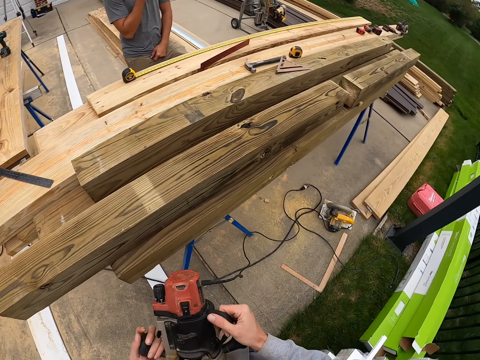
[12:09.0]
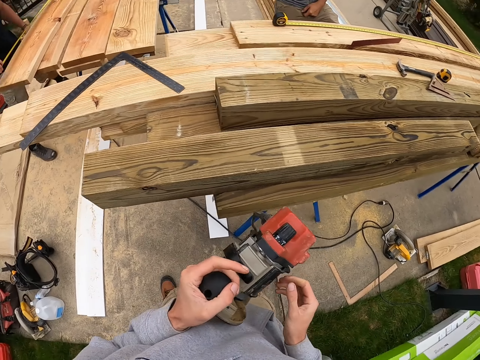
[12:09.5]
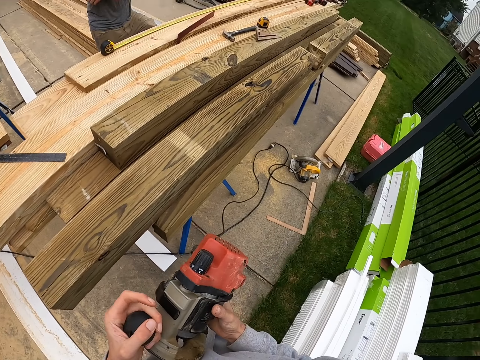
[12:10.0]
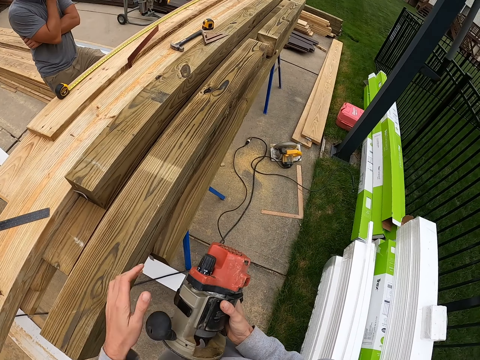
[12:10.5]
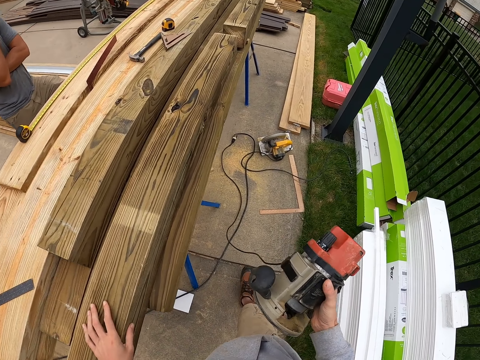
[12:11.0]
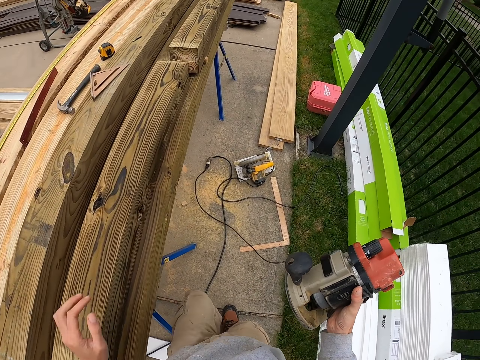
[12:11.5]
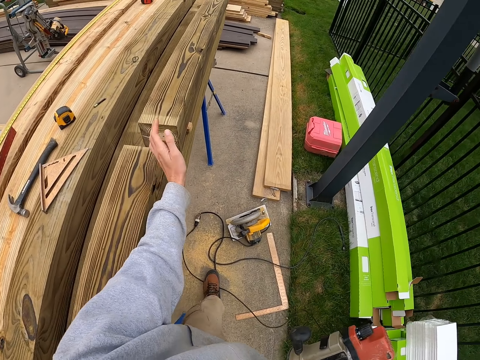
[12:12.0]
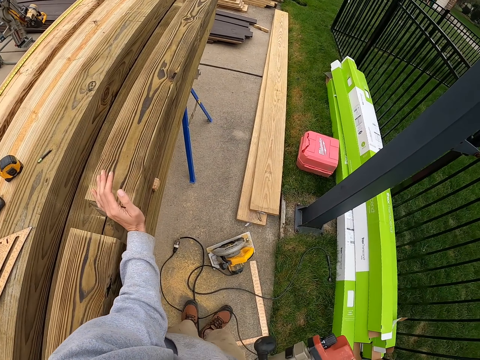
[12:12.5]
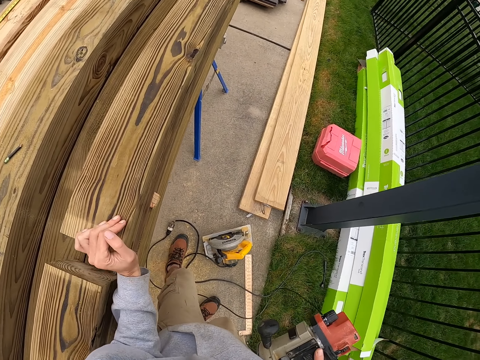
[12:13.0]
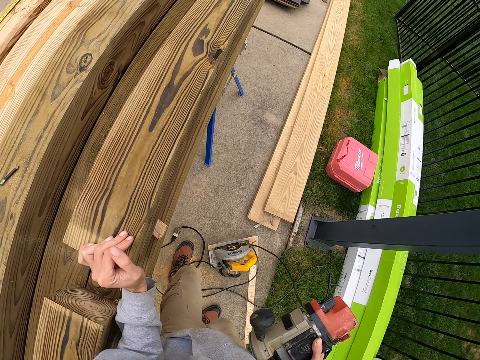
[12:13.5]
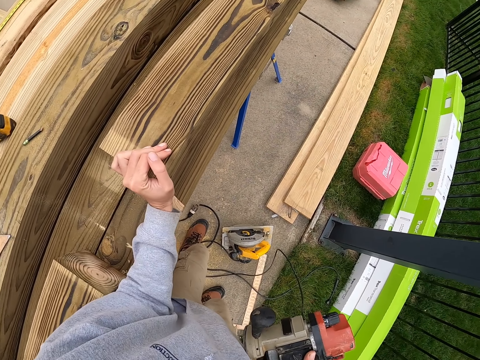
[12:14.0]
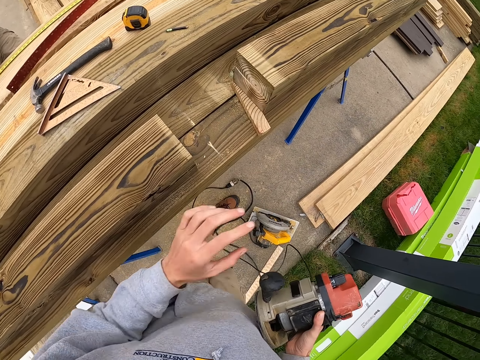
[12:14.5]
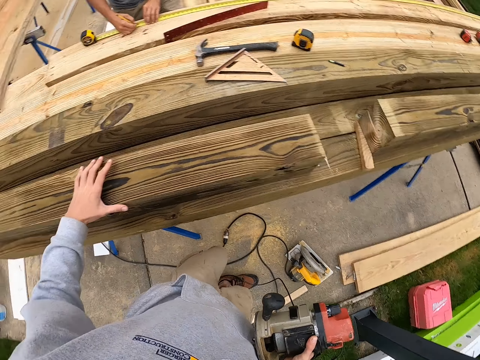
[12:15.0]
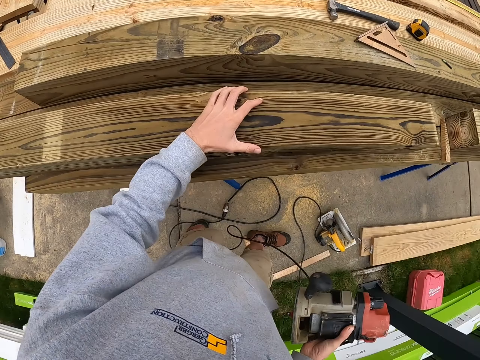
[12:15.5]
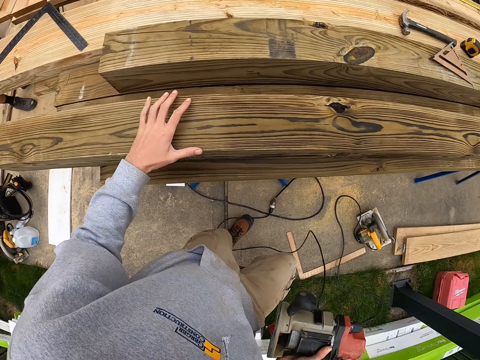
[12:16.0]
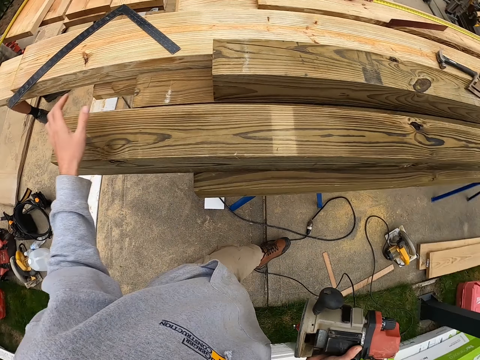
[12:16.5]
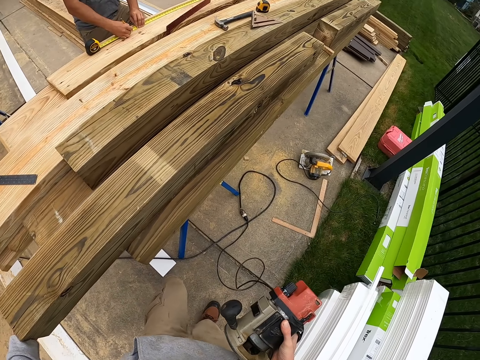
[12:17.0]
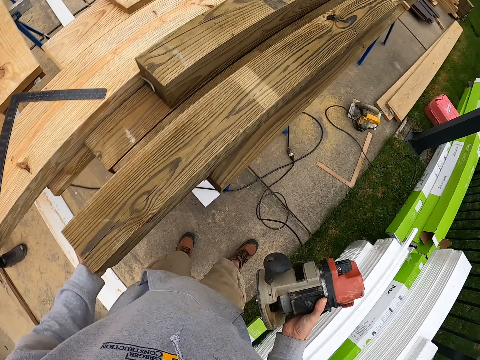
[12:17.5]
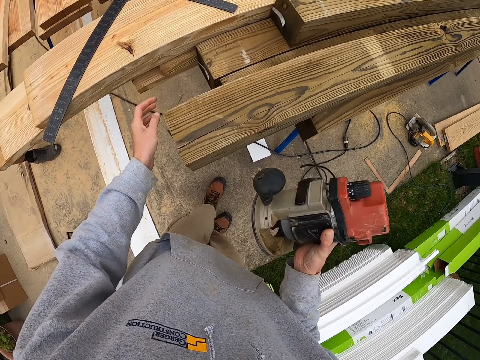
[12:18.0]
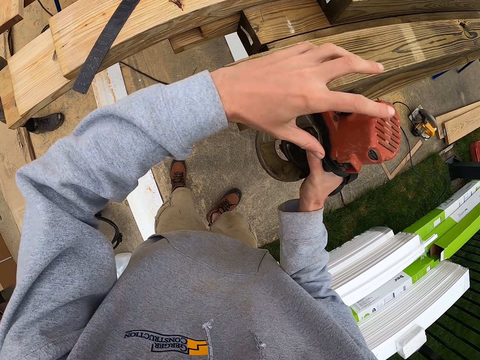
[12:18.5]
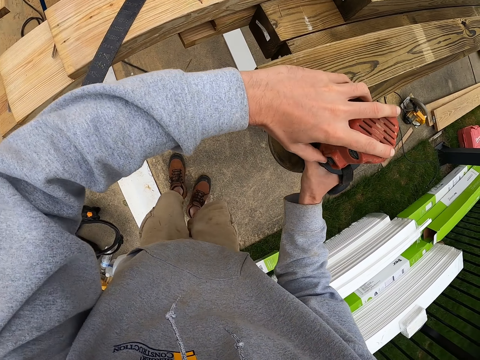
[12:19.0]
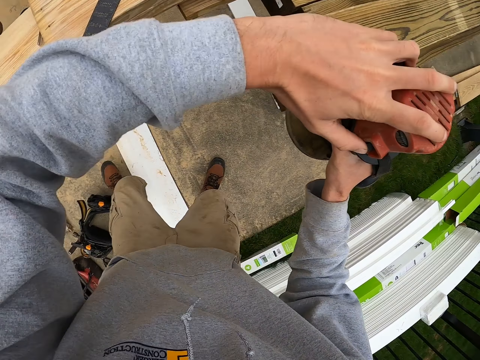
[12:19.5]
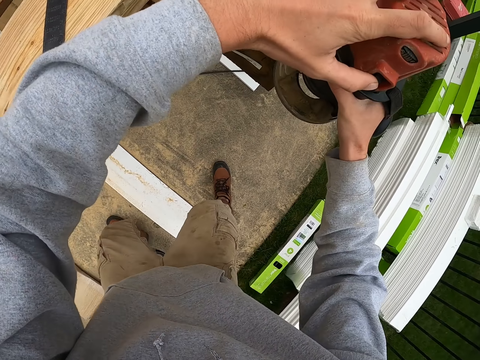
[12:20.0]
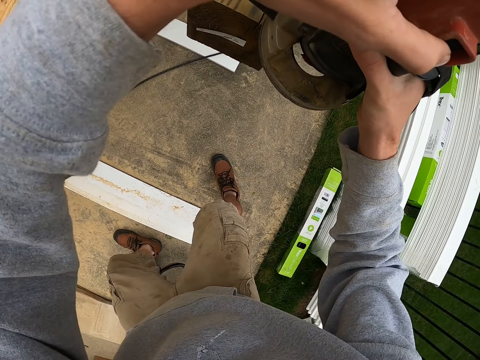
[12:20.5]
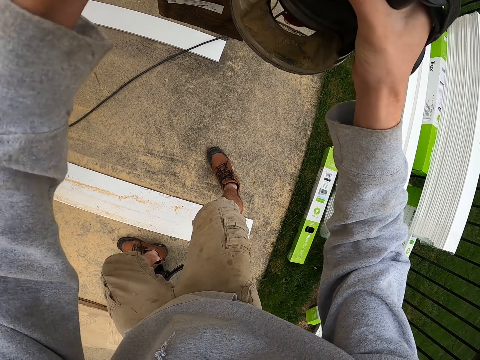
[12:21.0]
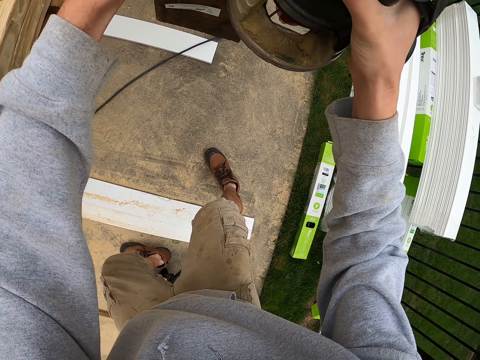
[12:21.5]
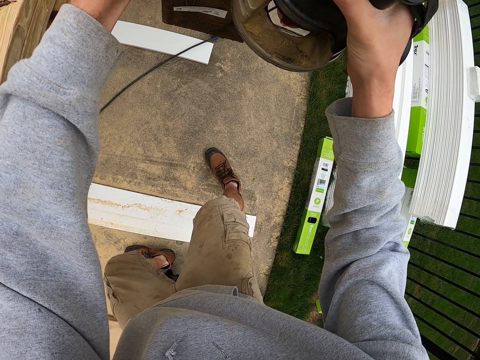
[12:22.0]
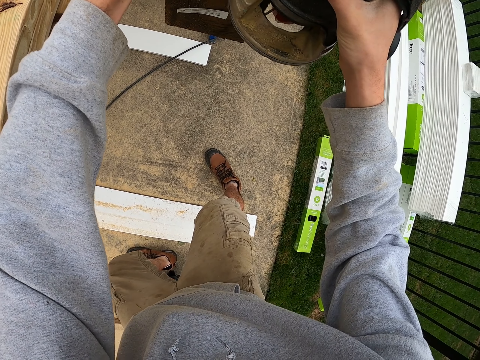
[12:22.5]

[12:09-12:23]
The camera wearer carries the hand saw. They move beside the timber. They move the timber with the left hand. They touch the timber with the left hand. They fit the hand saw on the timber.

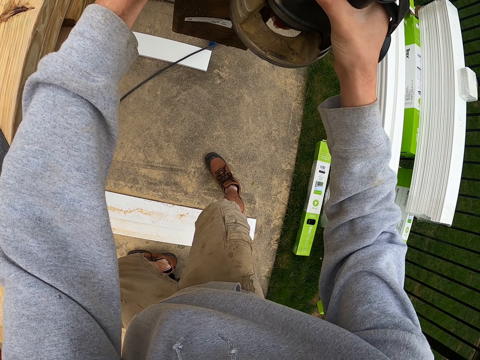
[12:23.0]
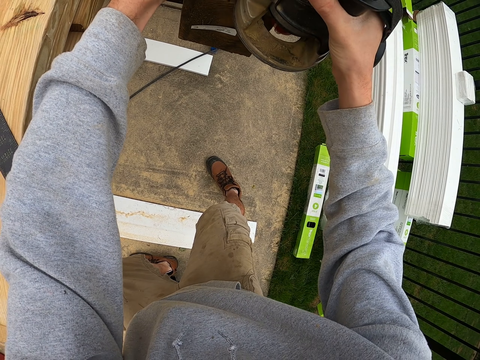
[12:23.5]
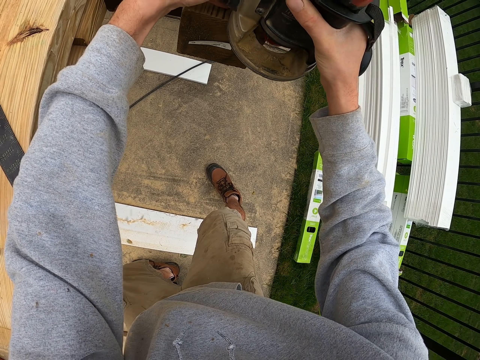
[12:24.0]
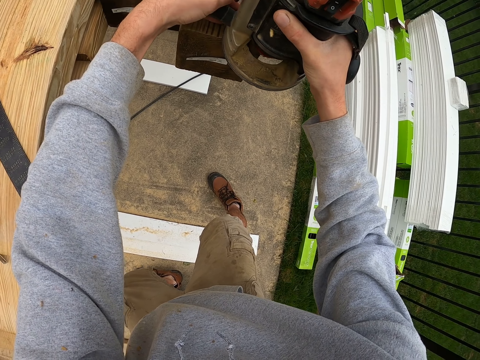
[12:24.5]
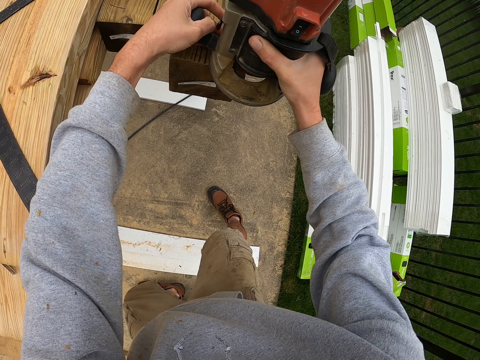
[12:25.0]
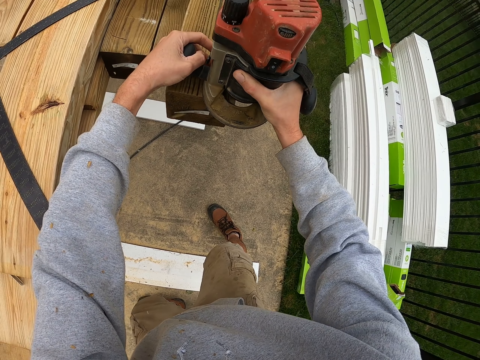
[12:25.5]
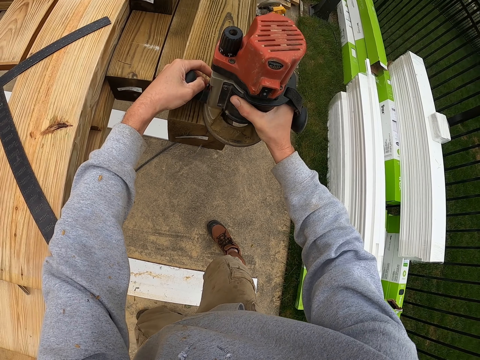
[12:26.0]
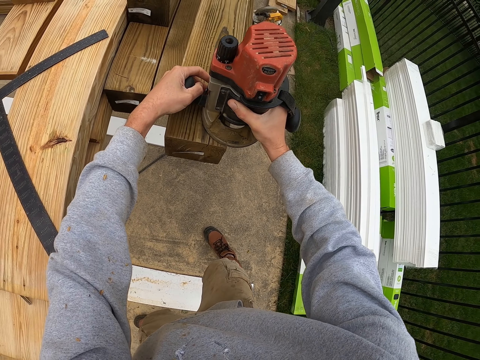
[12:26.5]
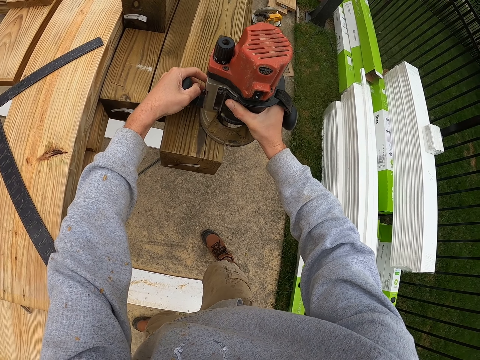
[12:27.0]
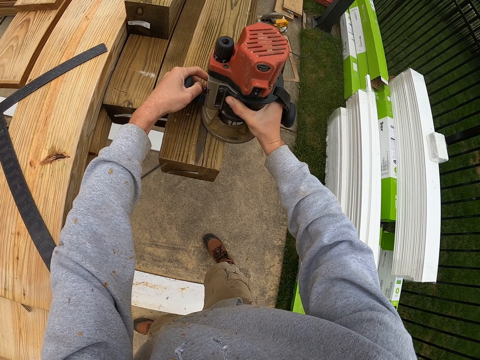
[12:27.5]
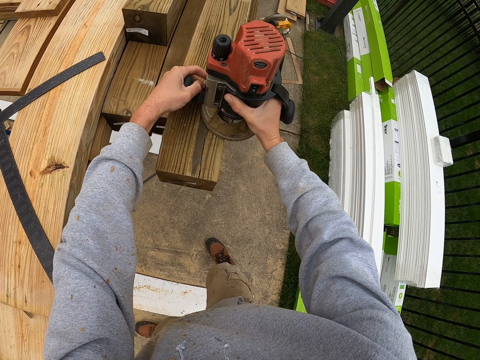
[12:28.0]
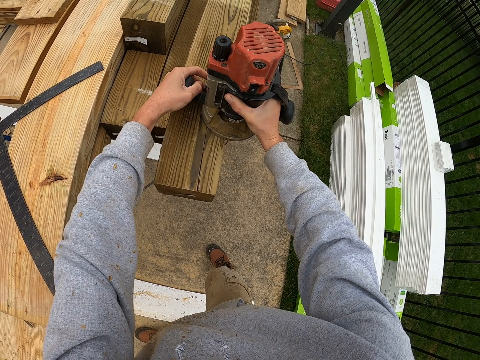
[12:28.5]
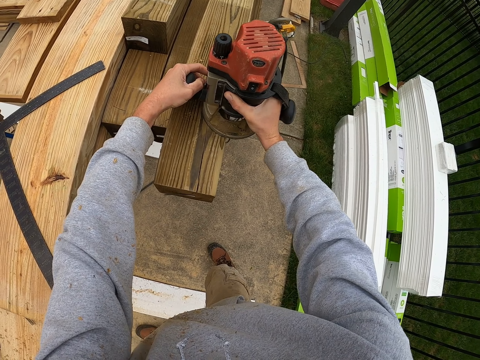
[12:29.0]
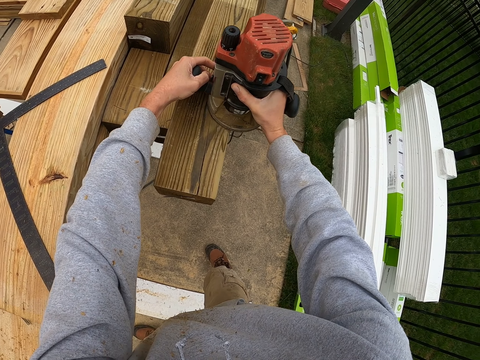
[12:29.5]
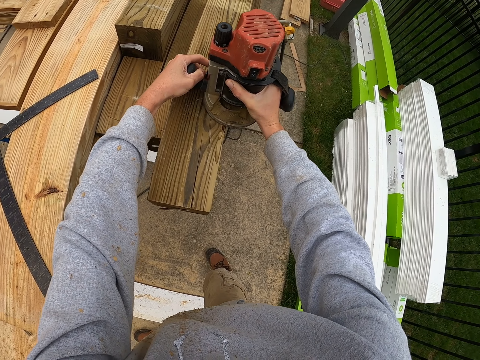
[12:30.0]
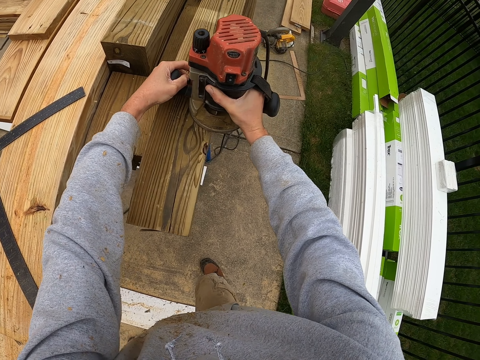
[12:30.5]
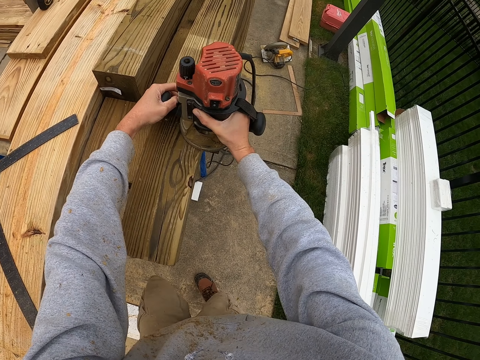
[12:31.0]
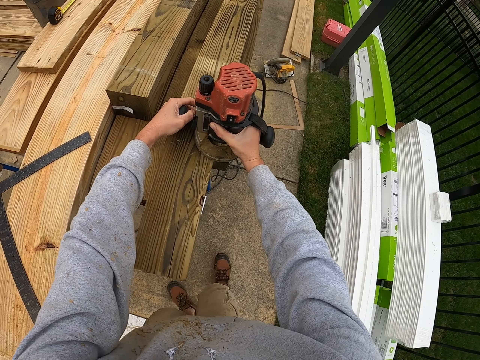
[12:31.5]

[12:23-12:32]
The camera wearer smoothens the lumber with a wood router. They cut the timber with the hand saw.

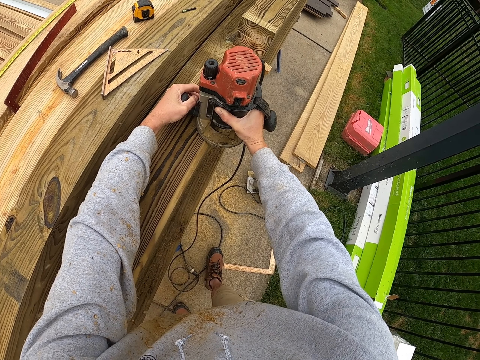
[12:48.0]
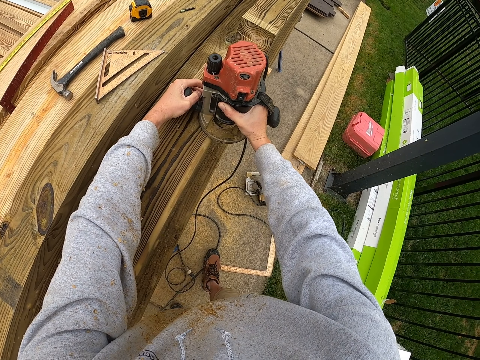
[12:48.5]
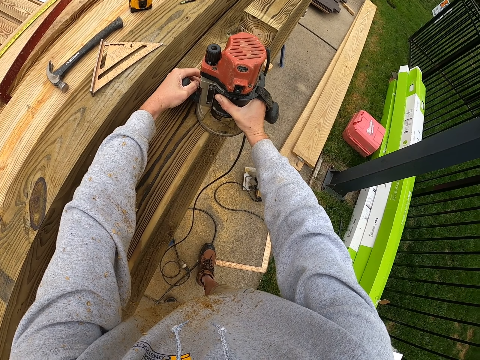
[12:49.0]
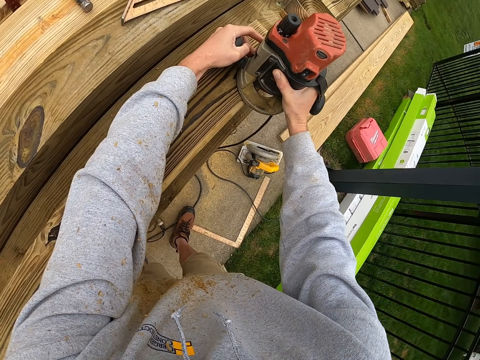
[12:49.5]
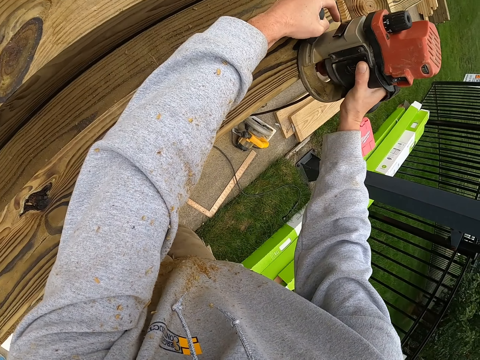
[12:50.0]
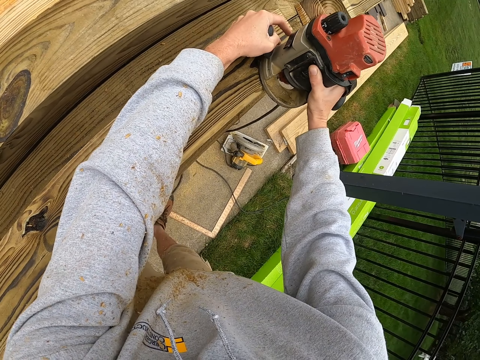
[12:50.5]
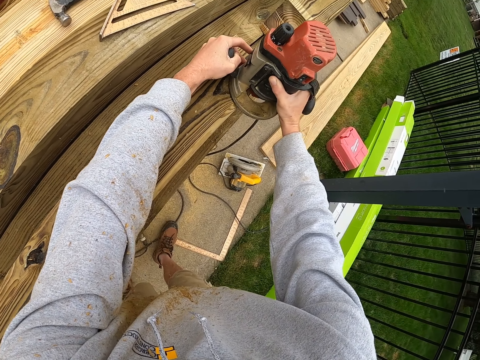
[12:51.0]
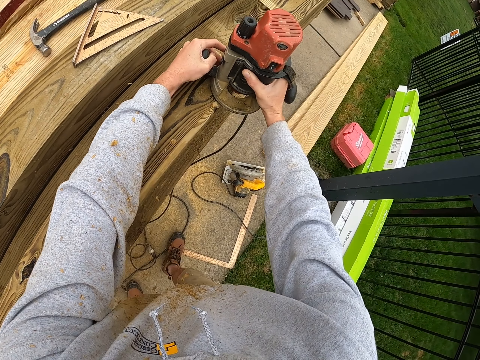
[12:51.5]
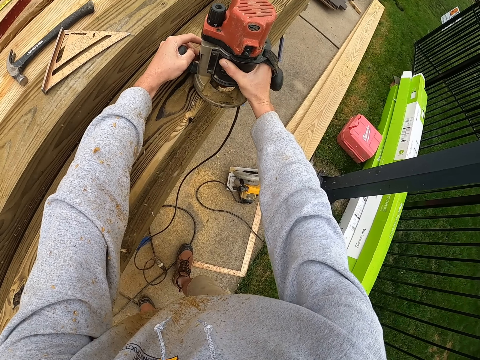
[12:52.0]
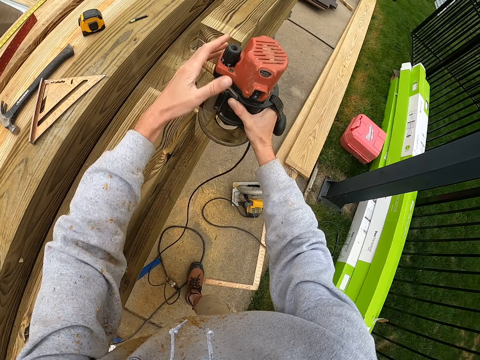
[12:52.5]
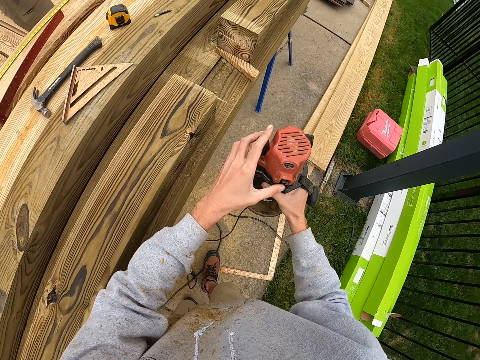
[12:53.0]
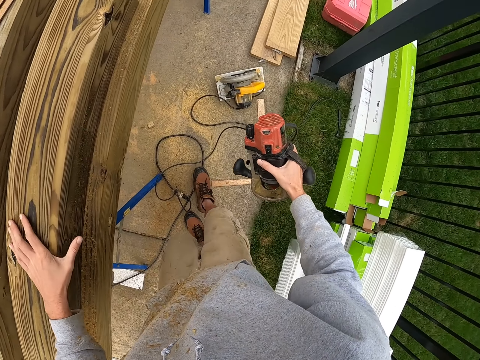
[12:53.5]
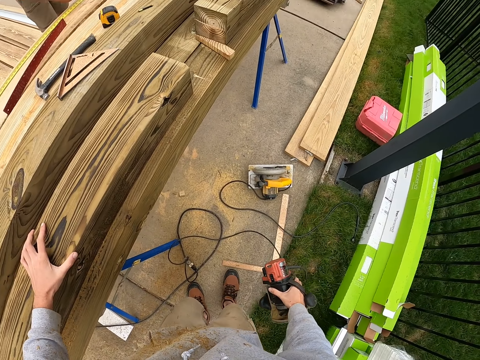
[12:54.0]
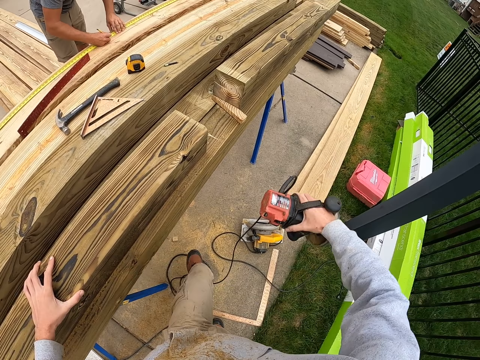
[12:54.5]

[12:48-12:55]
The camera wearer looks aside. They cut the timber with the hand saw. They remove the hand saw from the timber. They put the left hand on the timber.
